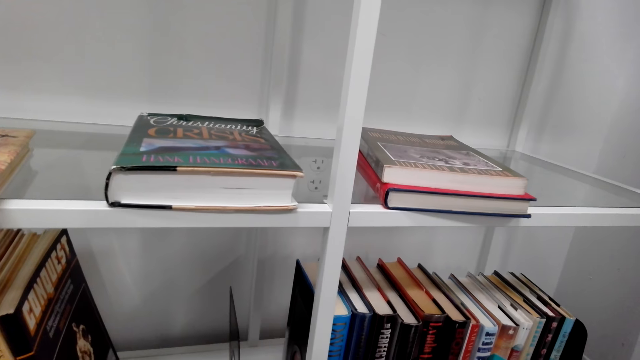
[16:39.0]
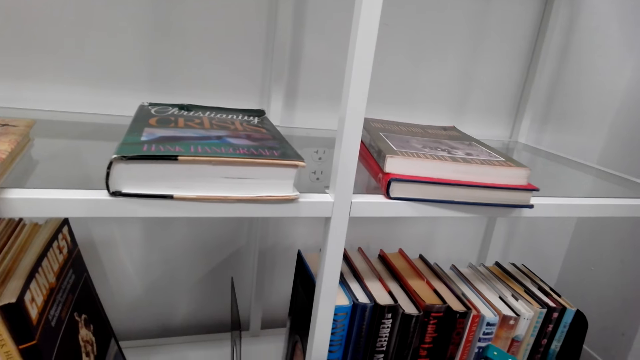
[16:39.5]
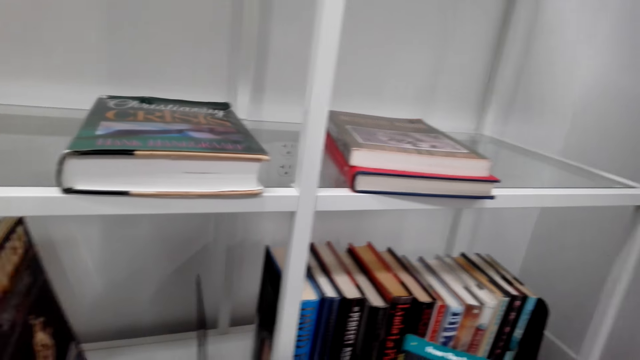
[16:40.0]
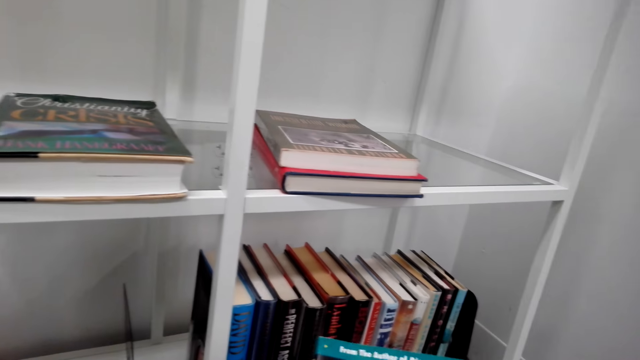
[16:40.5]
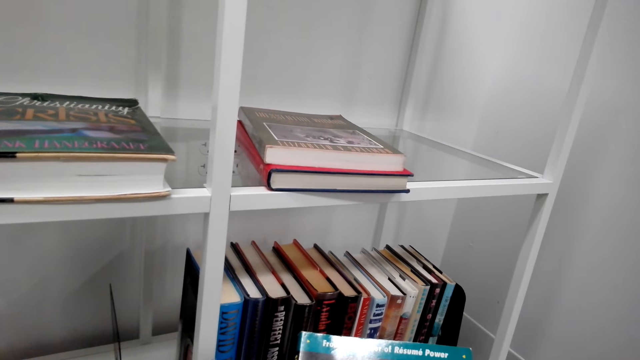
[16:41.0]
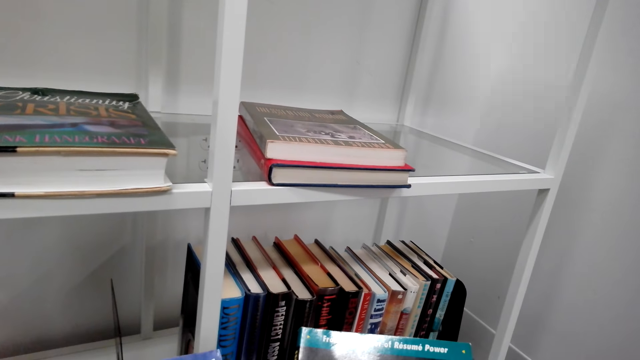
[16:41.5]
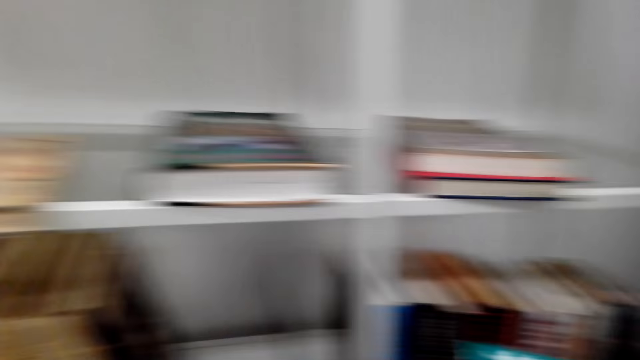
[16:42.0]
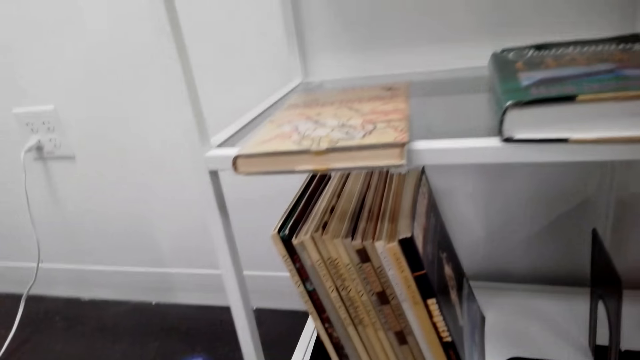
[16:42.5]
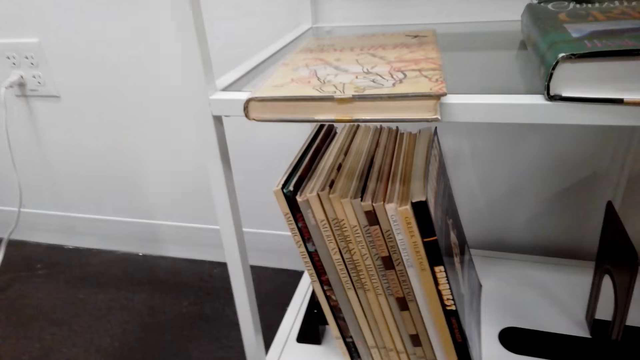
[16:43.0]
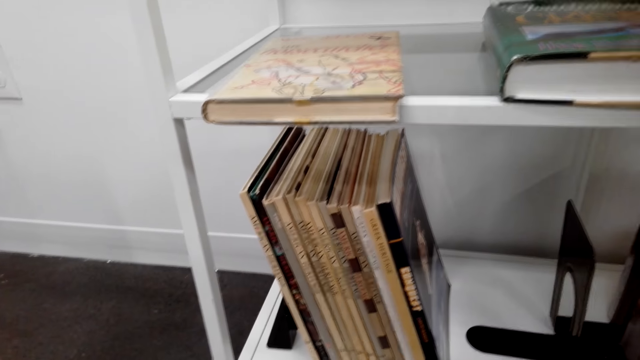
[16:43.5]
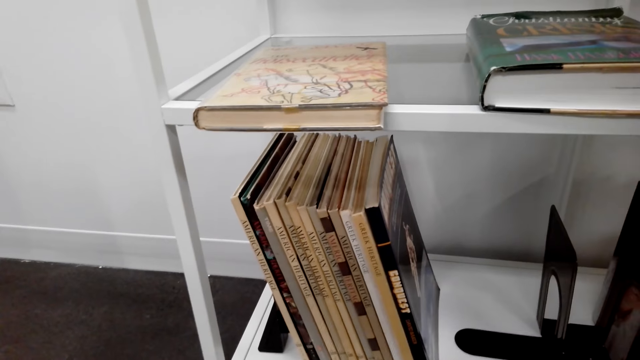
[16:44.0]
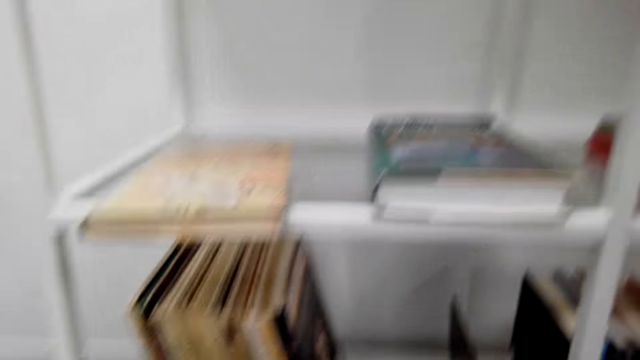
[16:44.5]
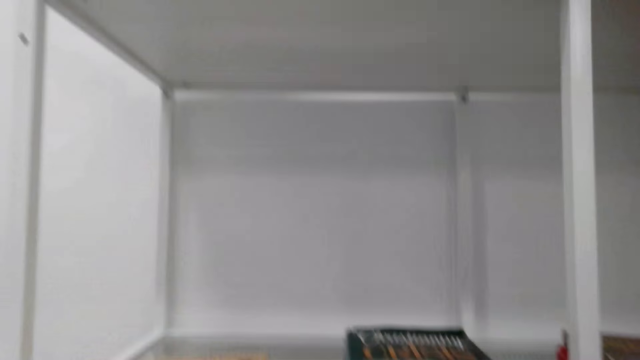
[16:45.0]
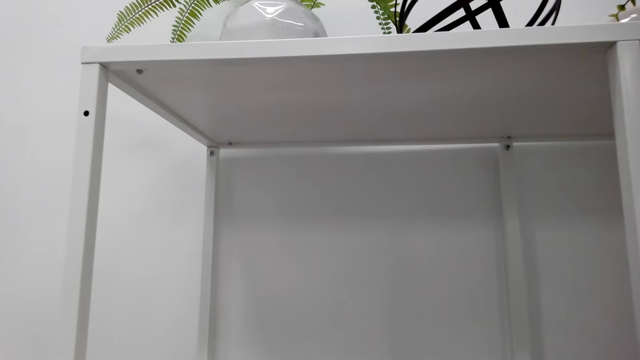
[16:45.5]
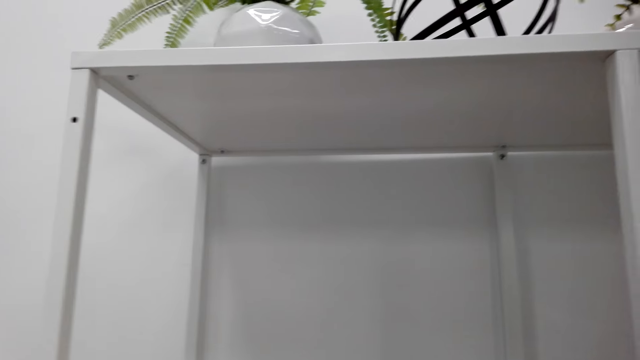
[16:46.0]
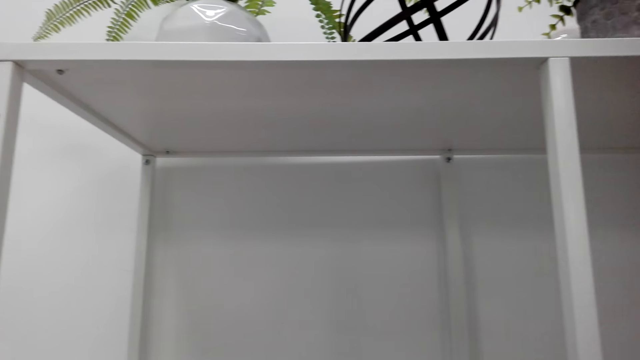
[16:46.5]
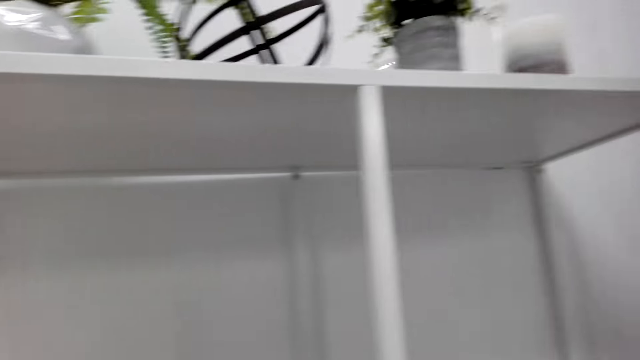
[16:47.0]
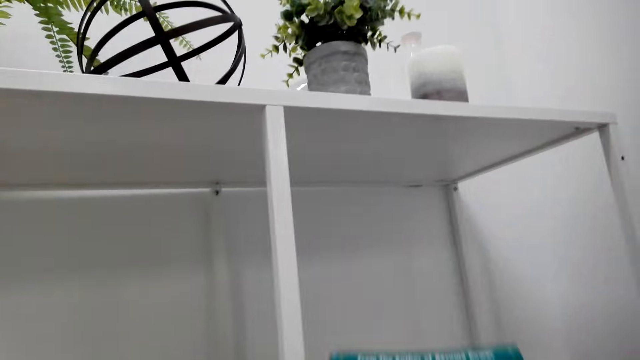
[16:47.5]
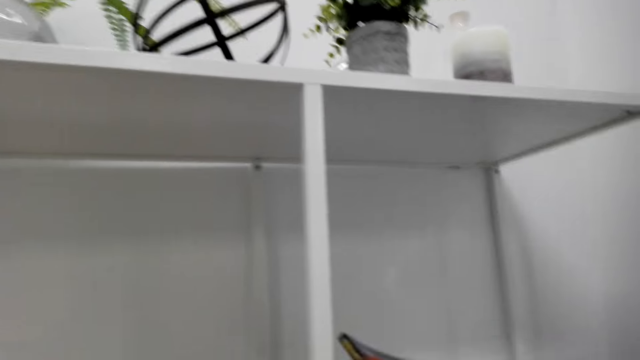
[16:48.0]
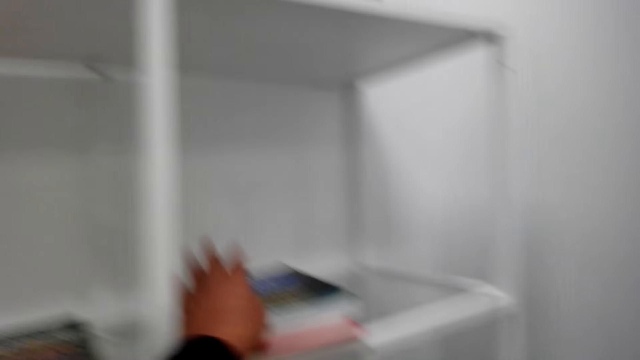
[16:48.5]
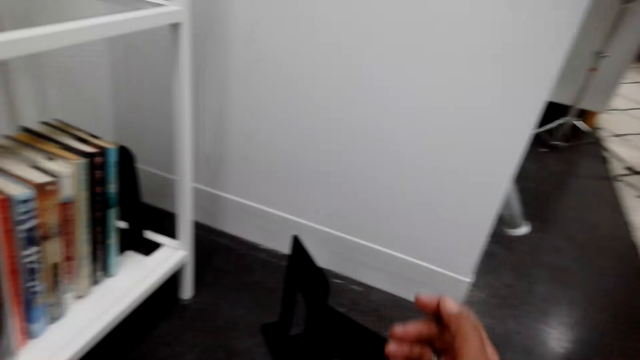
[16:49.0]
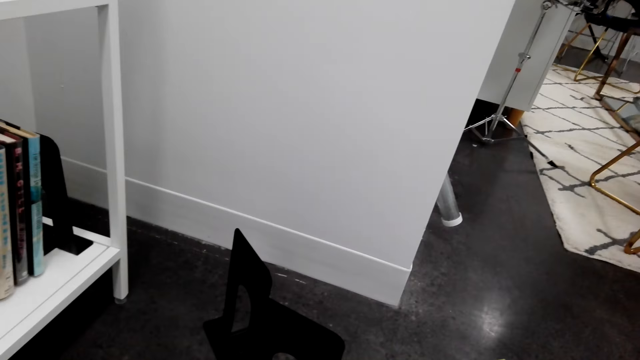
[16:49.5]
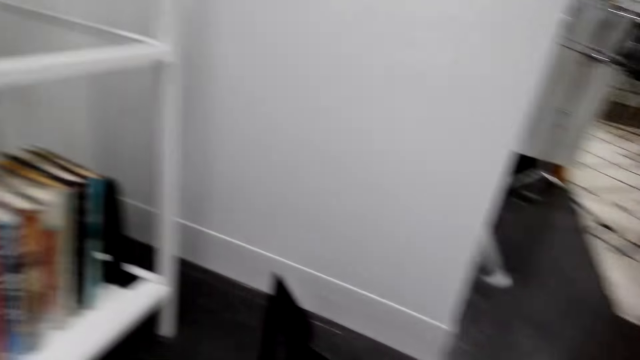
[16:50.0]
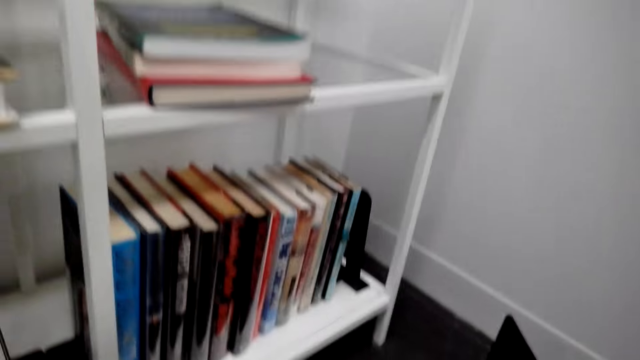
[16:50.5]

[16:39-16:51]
The camera wearer looks at the book. They do something. They look around. They put the book on the shelf.

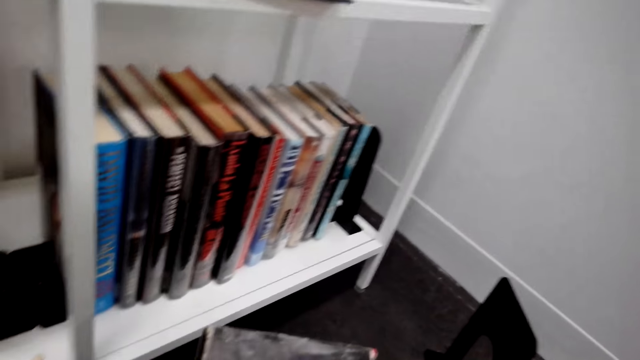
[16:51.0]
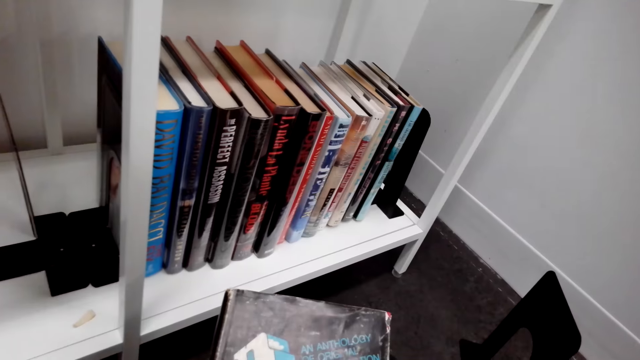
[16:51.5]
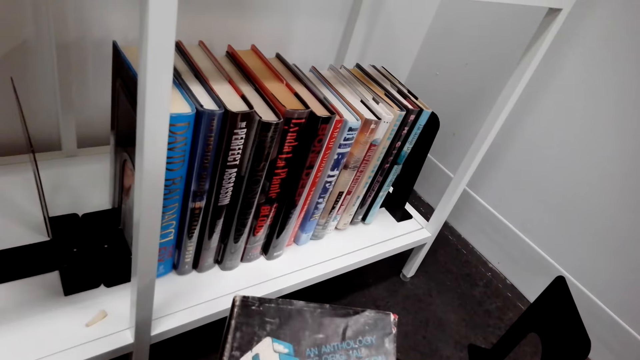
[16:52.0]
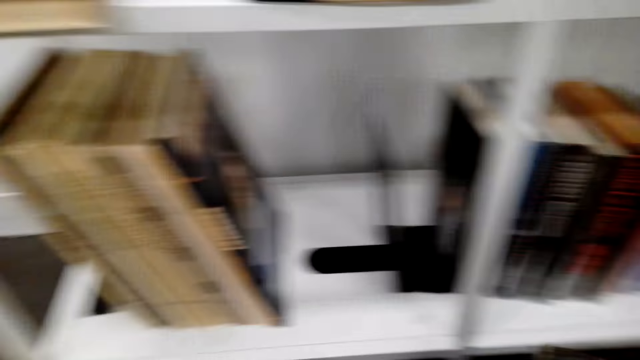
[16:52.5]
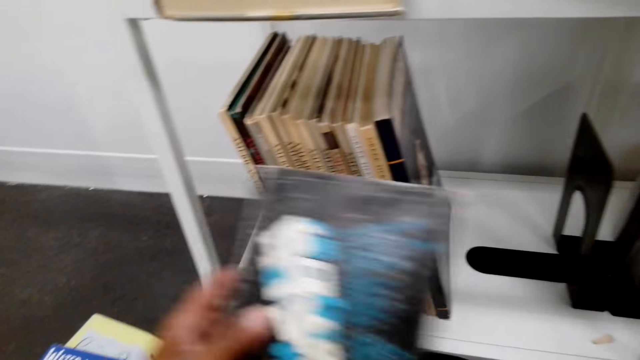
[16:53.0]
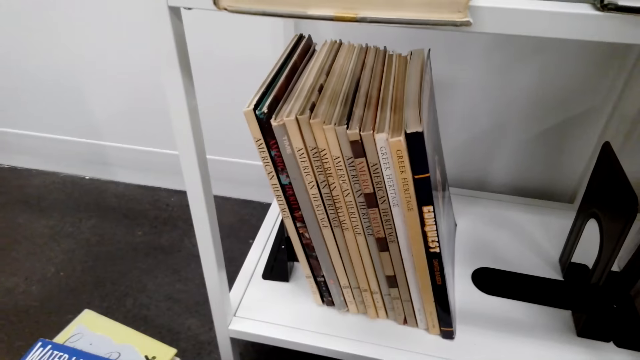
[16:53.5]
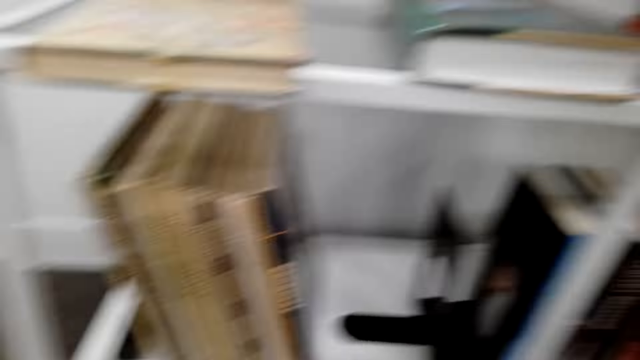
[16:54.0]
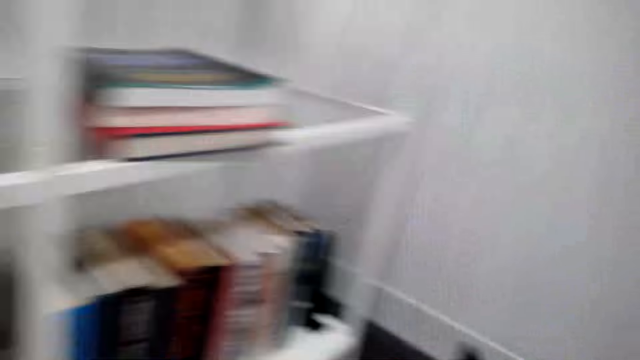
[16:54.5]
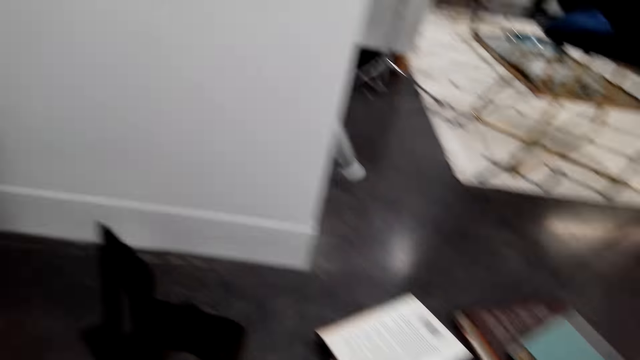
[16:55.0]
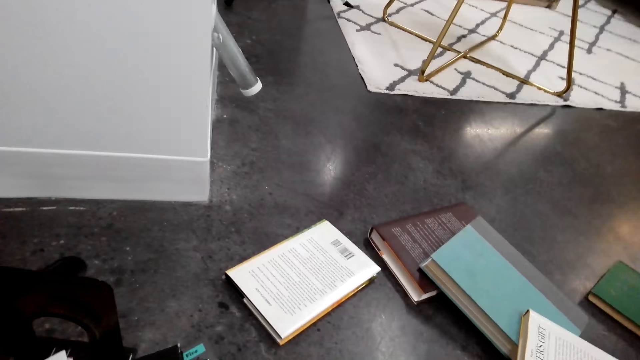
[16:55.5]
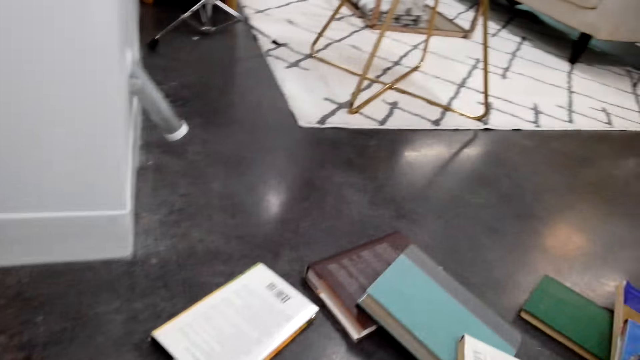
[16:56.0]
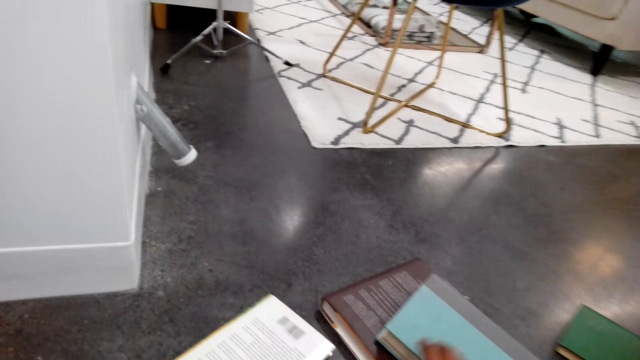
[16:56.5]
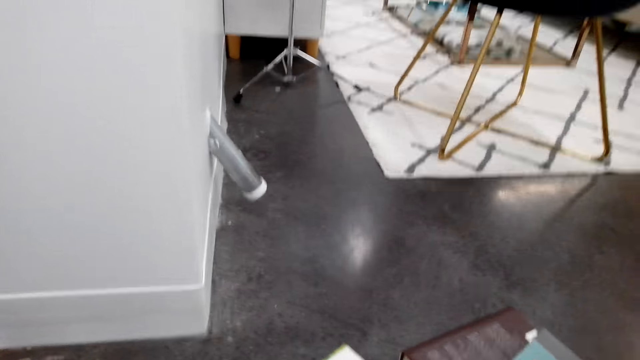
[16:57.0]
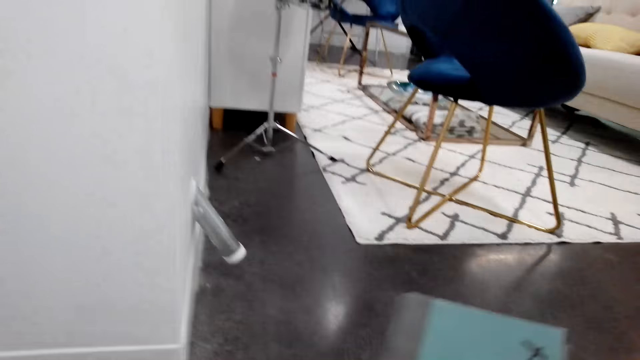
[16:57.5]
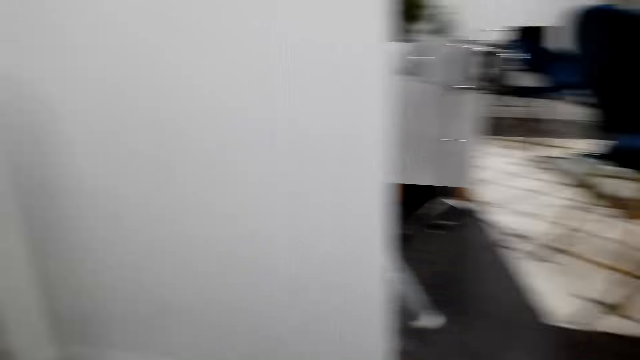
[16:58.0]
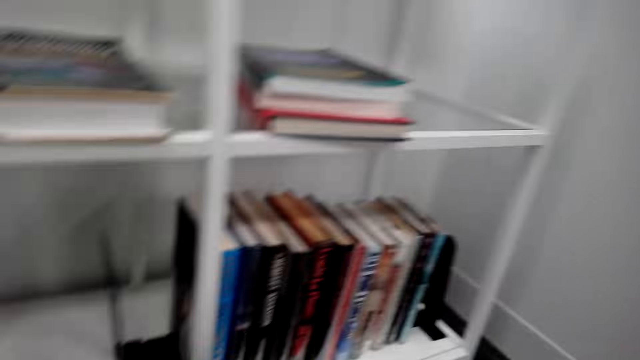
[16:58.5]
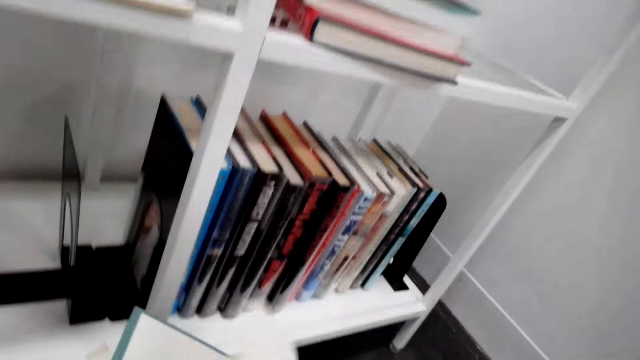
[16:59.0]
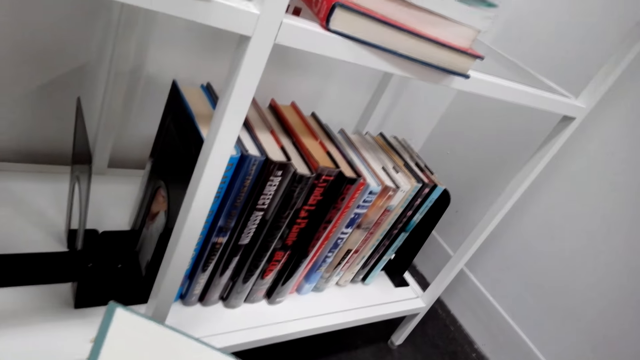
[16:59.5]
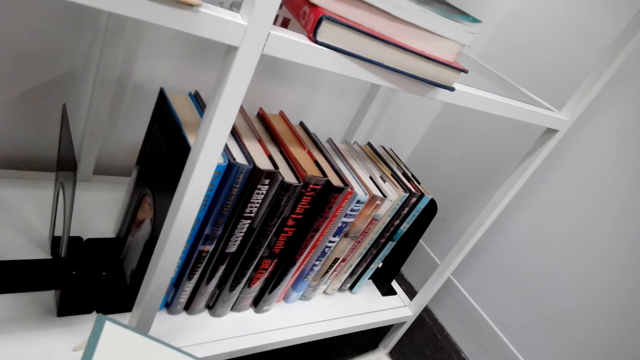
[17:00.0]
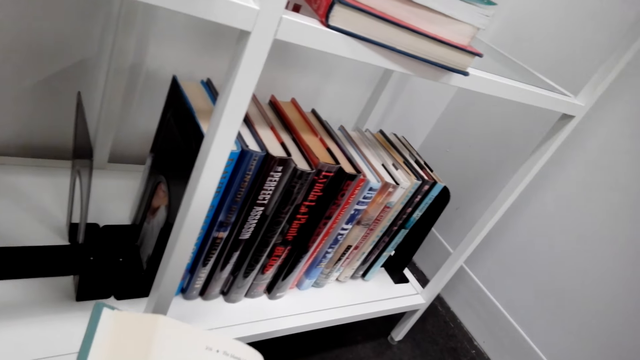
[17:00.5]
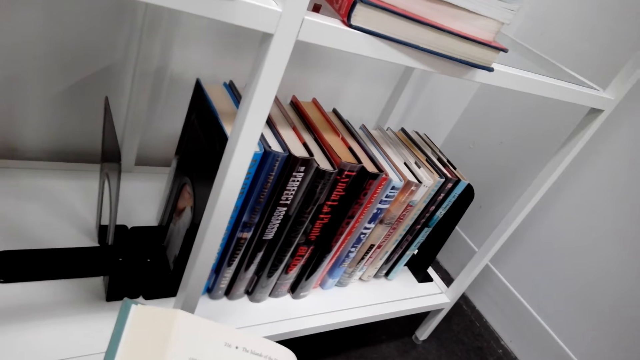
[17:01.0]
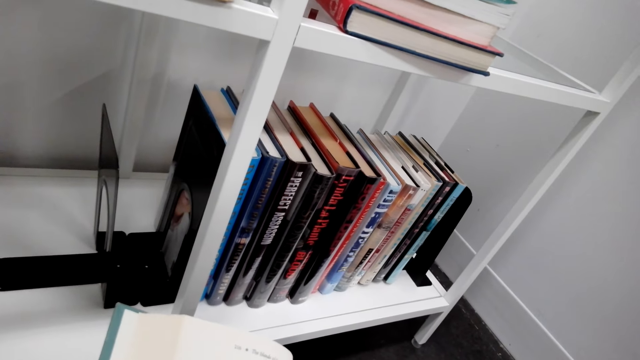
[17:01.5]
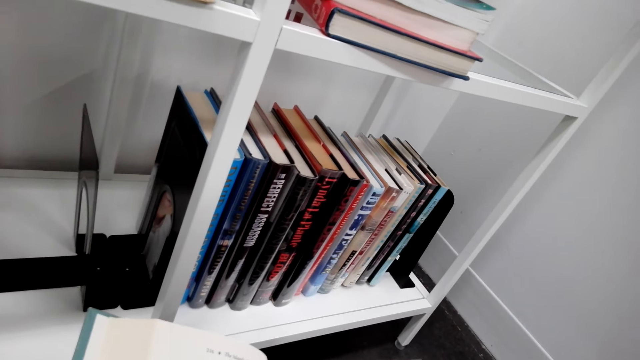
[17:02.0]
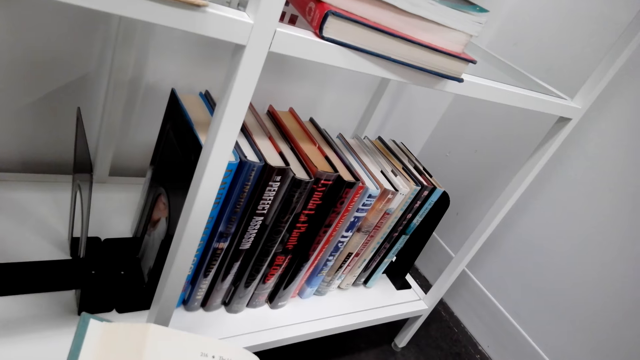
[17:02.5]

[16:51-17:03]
The camera wearer takes another book. They look at the book. They put the book on the floor. They take a book from the shelf. They peruse the book. They open the pages of the book.
